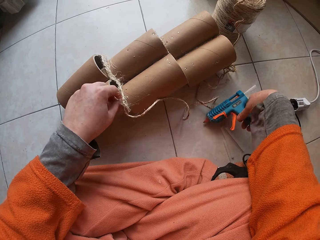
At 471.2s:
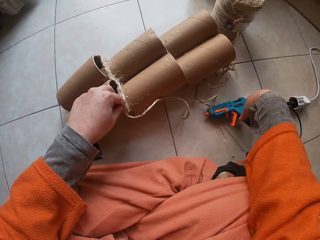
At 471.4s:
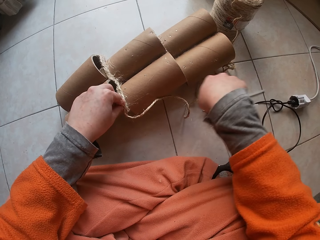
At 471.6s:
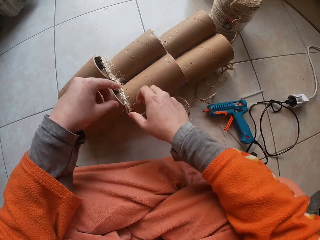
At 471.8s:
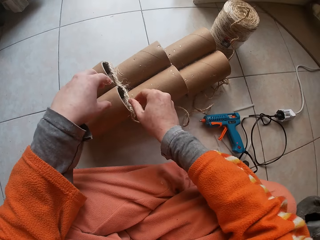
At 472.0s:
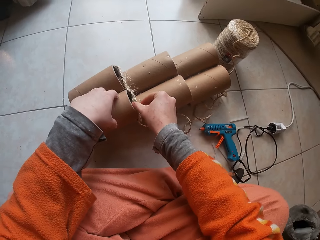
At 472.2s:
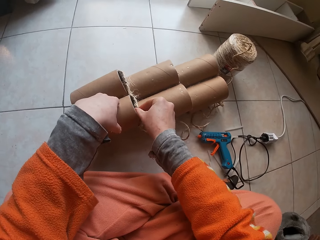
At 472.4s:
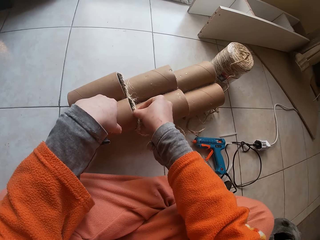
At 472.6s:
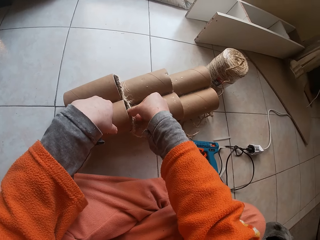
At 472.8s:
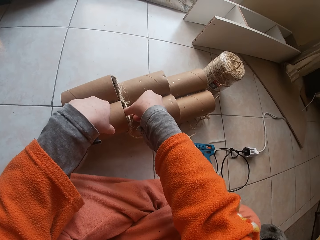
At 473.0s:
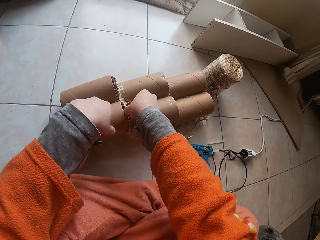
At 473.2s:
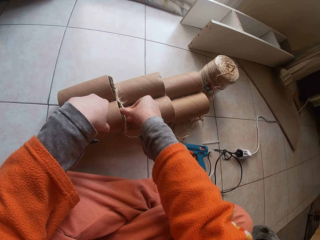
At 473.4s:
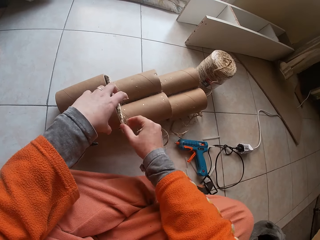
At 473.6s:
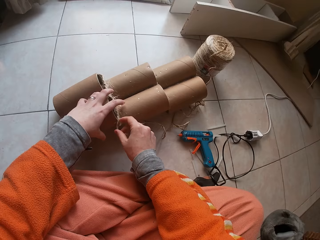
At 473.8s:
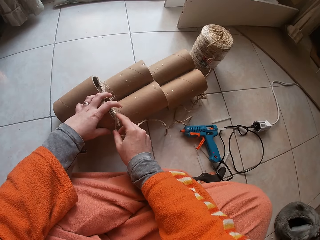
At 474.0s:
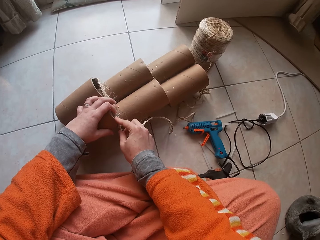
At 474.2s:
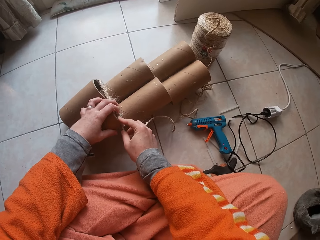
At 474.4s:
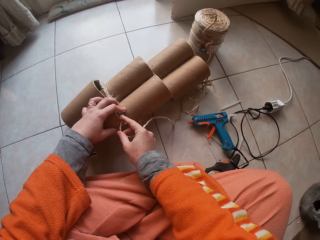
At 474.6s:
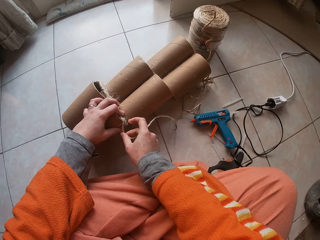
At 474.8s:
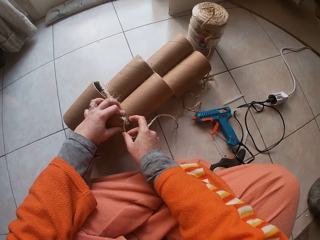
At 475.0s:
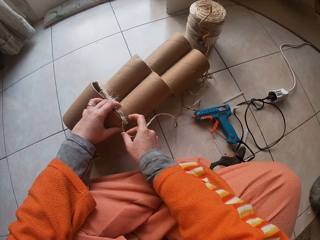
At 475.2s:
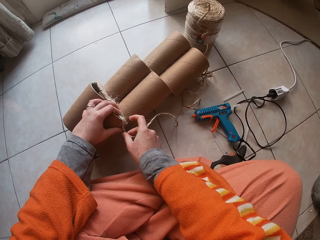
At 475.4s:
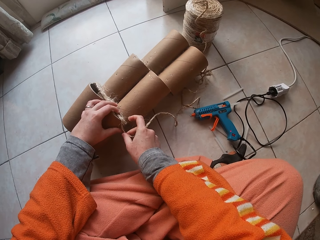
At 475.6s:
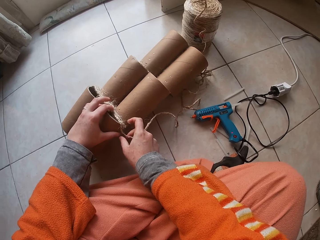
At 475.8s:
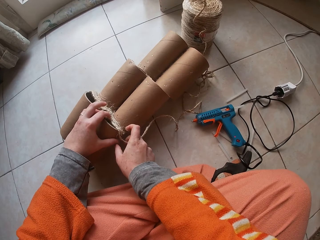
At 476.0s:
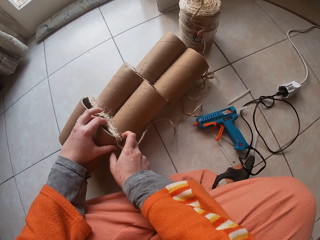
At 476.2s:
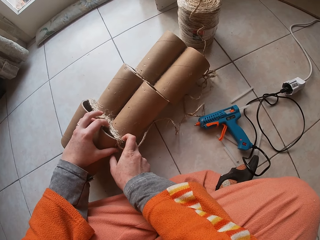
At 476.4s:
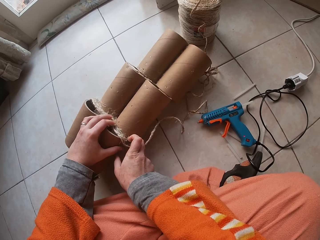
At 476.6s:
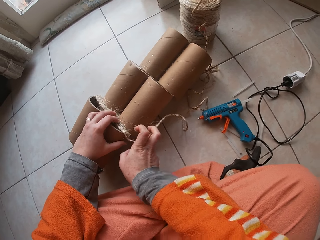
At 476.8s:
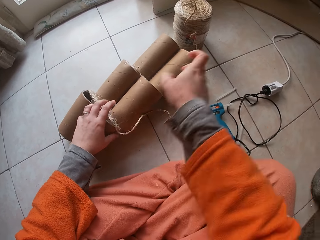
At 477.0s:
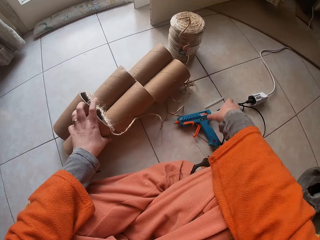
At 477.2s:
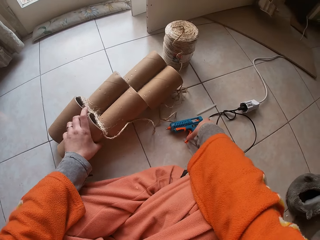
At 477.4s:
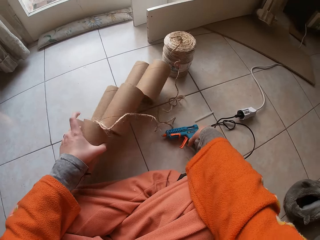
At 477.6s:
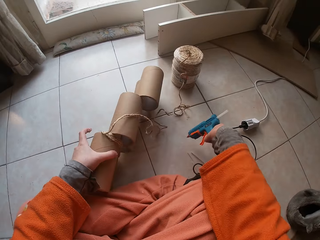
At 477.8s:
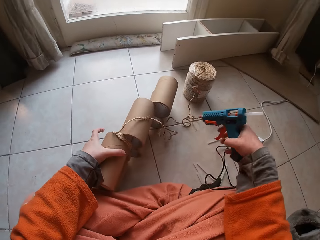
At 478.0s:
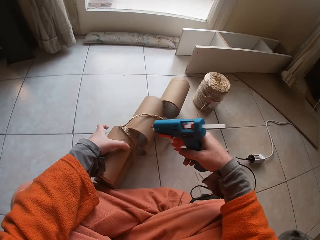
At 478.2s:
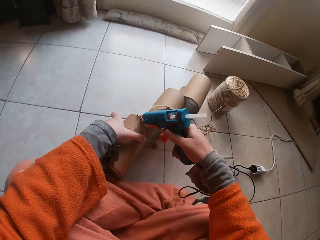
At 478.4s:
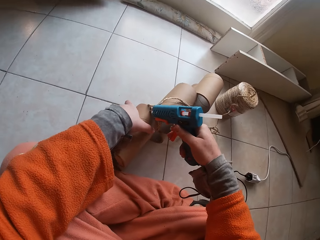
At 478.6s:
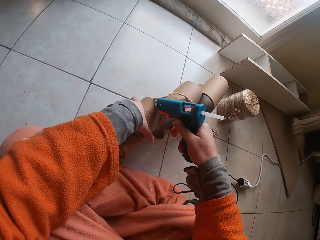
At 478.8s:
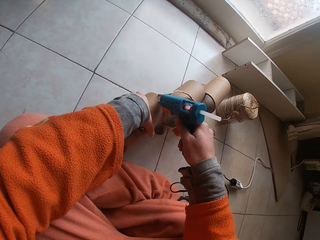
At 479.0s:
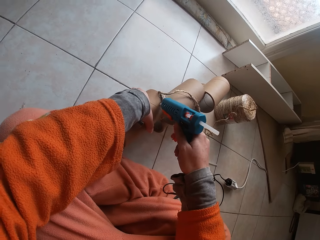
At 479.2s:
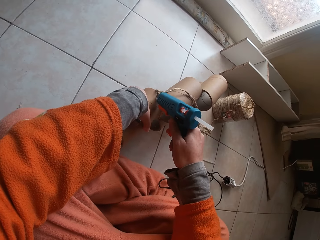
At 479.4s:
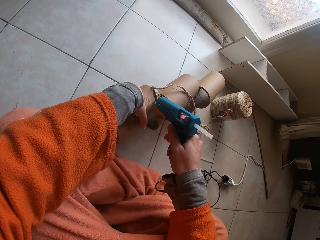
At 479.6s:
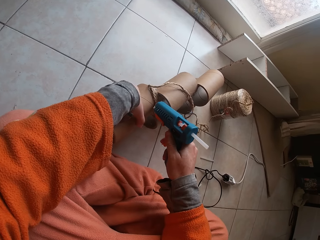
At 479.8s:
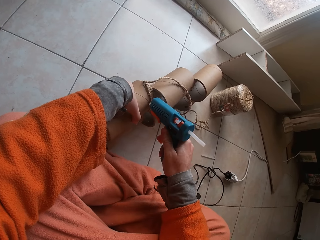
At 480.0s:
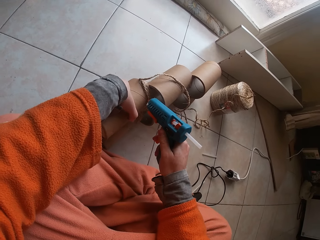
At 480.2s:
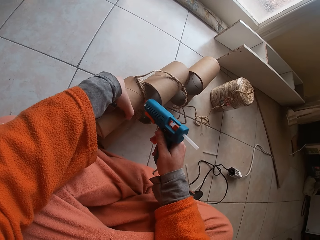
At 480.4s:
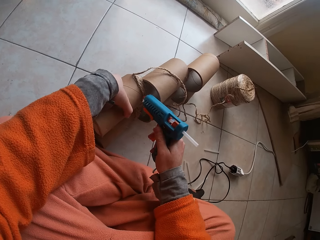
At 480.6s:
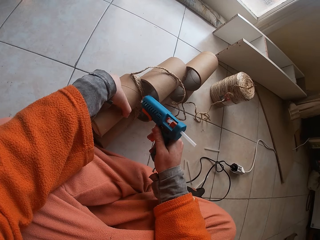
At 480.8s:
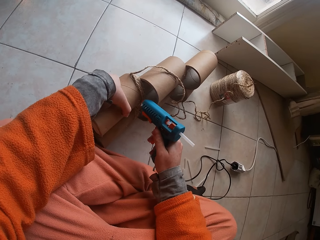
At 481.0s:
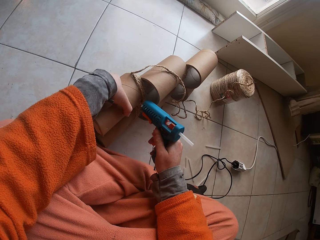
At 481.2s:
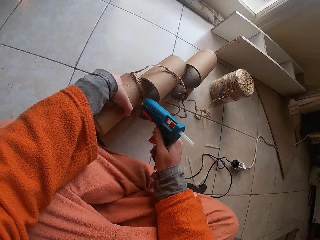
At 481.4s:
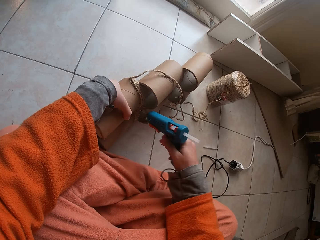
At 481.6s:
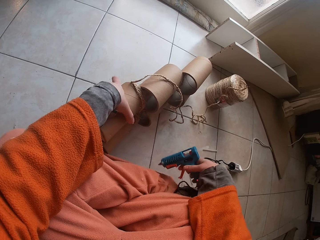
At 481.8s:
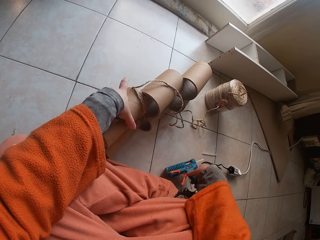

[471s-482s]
The camera wearer drops the glue gun on the floor. He sticks yarn to the cardboard tube. He sticks the string on the glue. He carries the glue gun with the right hand and lifts the cardboard tube with his left hand. He picks up the glue gun. He puts glue on the cardboard tube. He applies glue on the string holder.

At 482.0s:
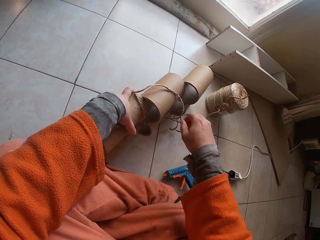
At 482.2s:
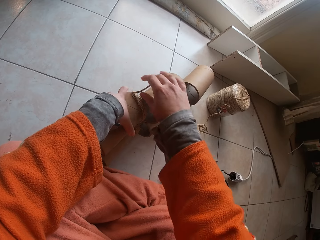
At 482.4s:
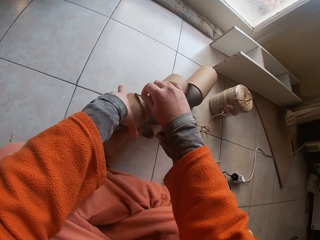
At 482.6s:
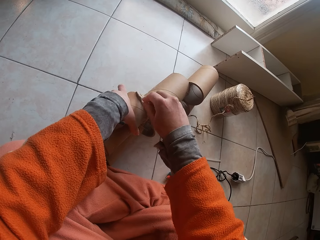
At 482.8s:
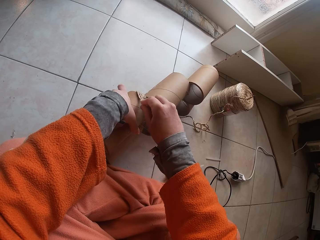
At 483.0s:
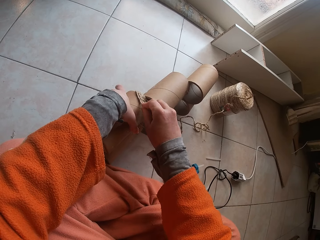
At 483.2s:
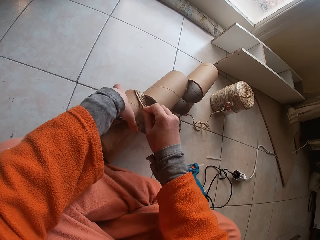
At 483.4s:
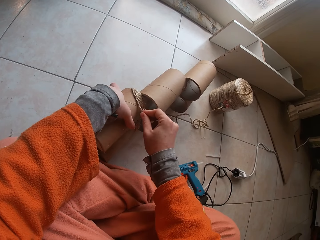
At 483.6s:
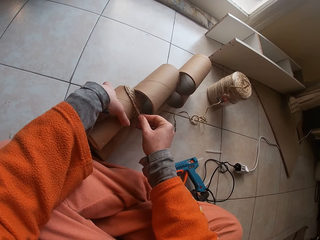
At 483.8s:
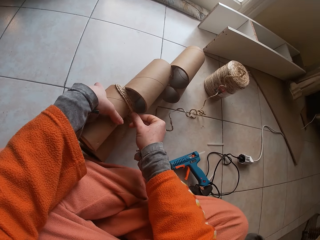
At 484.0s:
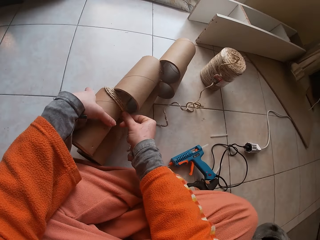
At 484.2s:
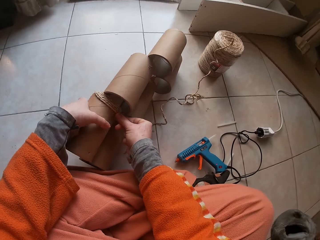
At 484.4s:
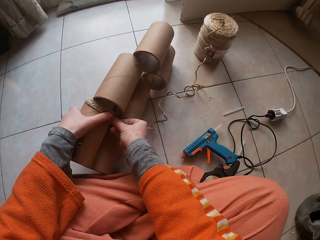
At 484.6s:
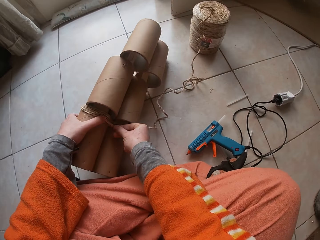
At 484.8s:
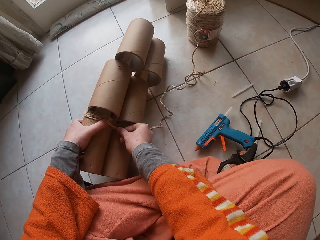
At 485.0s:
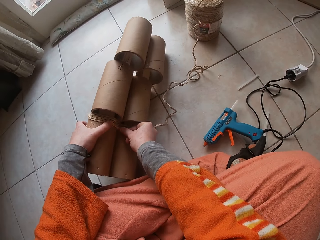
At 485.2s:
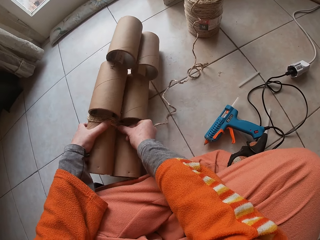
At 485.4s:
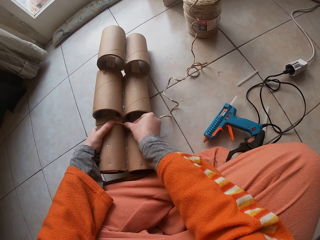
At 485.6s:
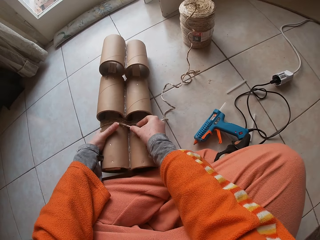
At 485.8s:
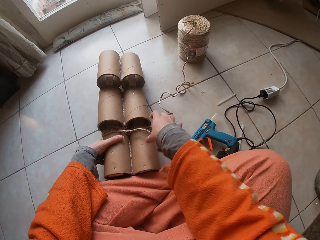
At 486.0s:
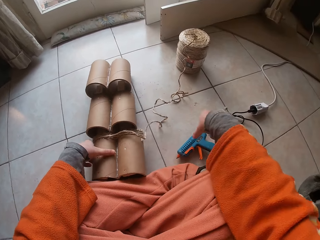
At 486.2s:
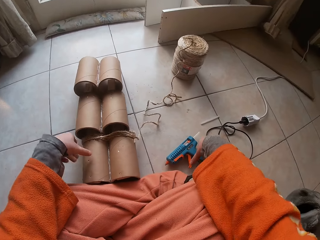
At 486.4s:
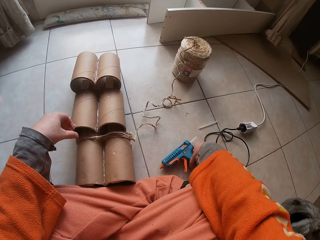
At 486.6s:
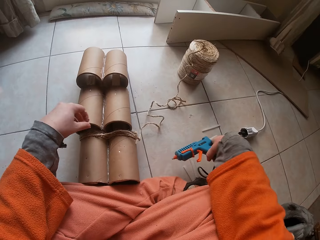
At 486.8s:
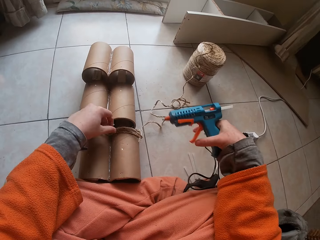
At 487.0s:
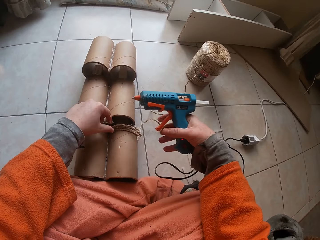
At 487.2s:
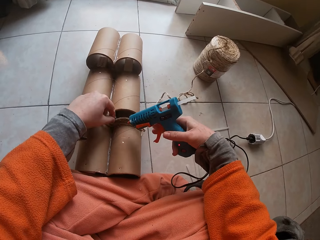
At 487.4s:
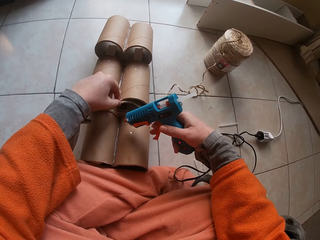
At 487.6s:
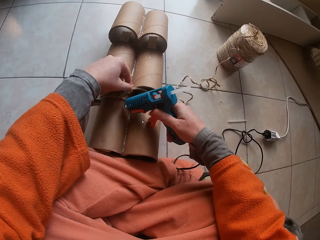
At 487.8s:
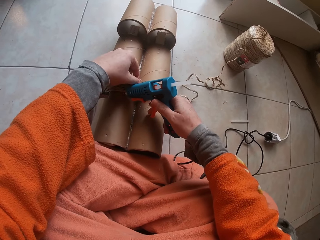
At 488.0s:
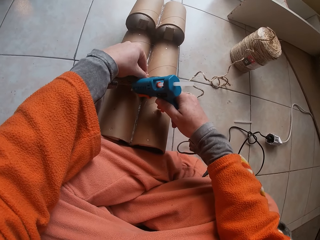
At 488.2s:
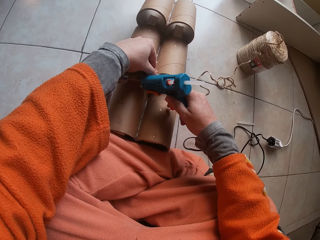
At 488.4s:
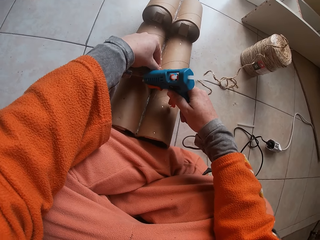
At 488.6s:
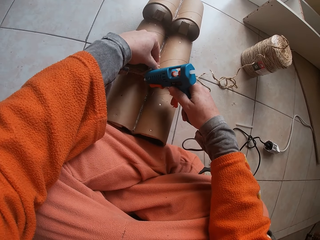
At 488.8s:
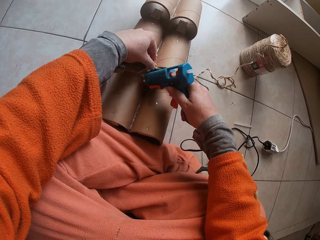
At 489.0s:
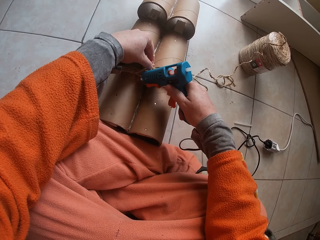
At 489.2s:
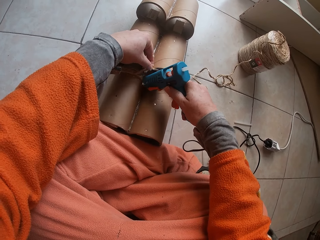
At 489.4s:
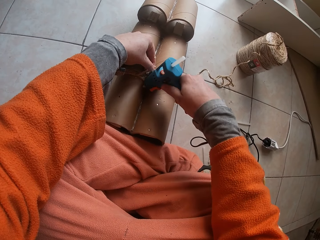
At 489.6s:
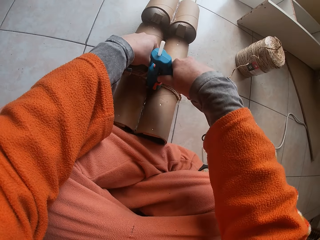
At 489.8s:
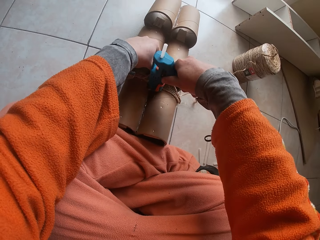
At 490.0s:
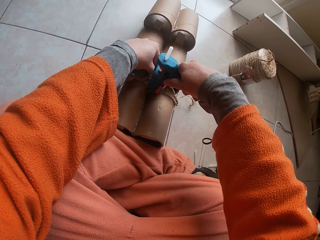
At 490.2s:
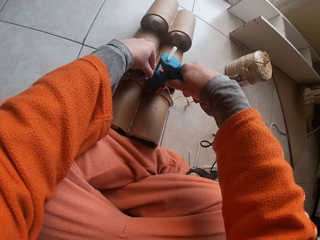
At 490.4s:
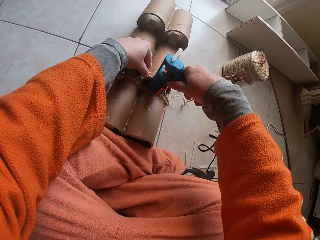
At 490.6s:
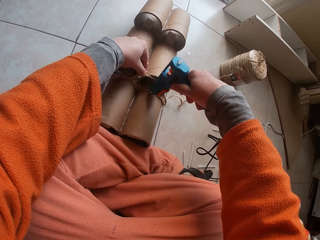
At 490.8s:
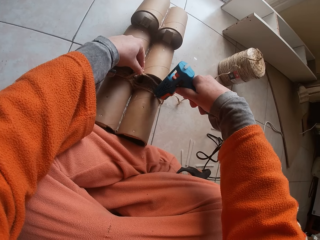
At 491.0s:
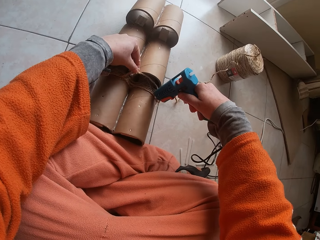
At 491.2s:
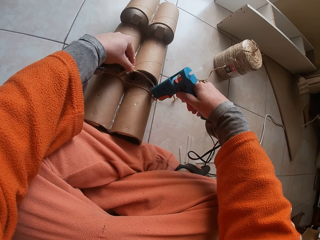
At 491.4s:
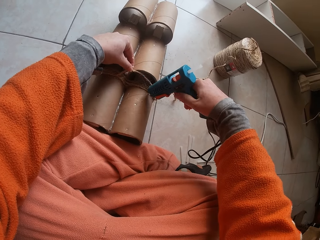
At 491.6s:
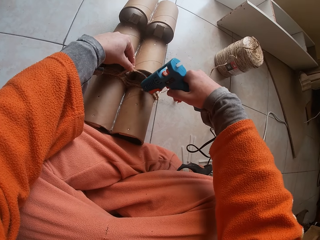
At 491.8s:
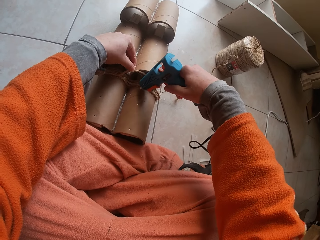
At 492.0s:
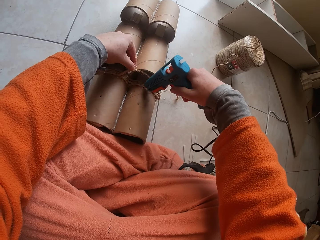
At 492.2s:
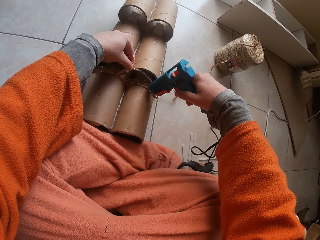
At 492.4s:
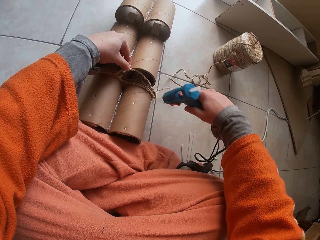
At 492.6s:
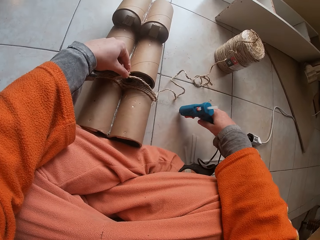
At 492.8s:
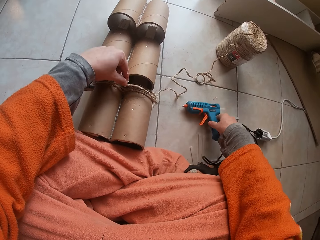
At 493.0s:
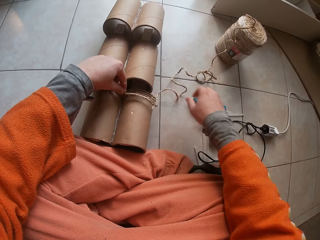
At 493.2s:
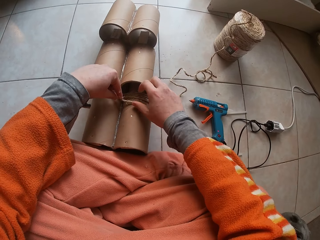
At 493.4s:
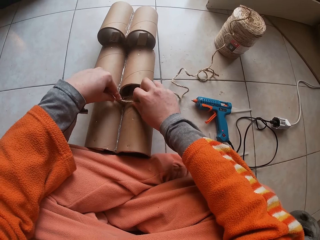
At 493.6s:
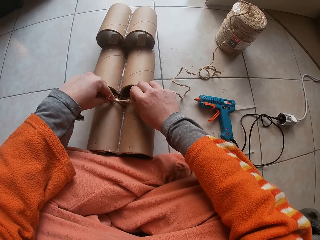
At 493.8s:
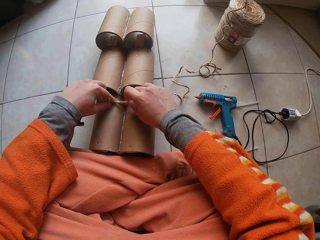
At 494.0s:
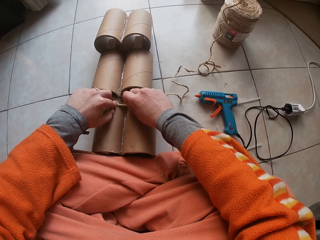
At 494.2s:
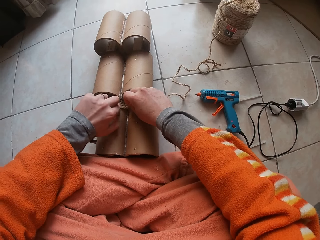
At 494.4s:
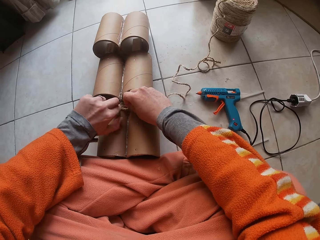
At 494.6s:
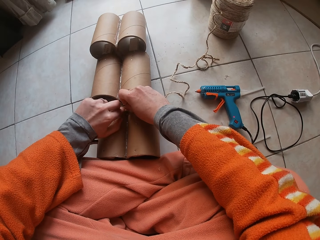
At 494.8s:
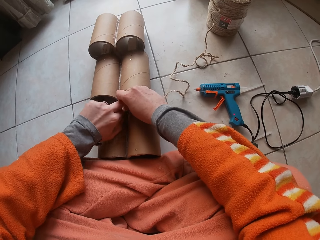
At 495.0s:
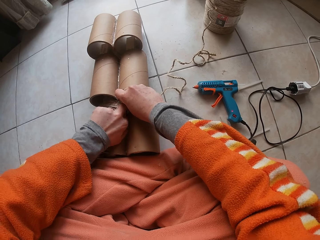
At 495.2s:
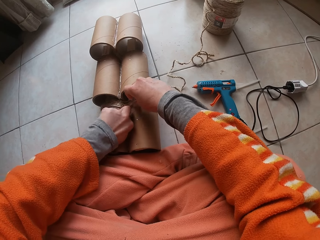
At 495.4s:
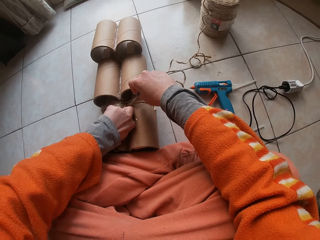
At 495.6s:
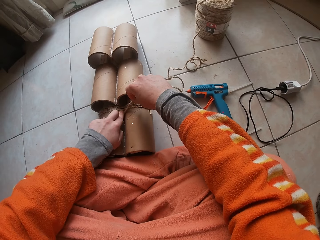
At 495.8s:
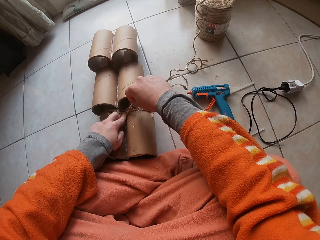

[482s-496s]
The camera wearer drops the glue gun on the floor. They stick yarn to the cardboard tube. They roll string on the string holder. They drop the cardboard tube on the floor. They carry the glue gun with the right hand. They pick up the glue gun. They put glue on the cardboard tube. They apply glue on the string holder. They drop the glue gun on the floor. They stick yarn to the cardboard tube.
